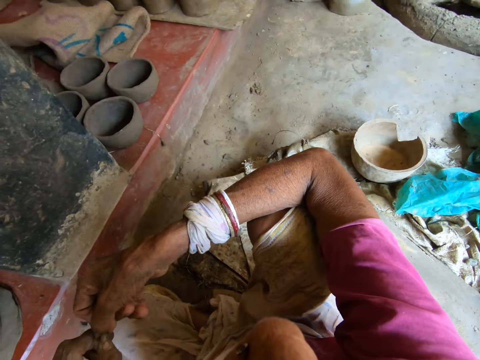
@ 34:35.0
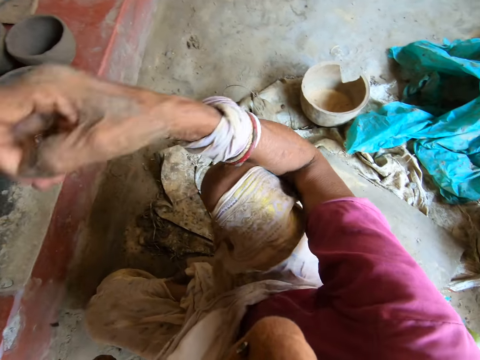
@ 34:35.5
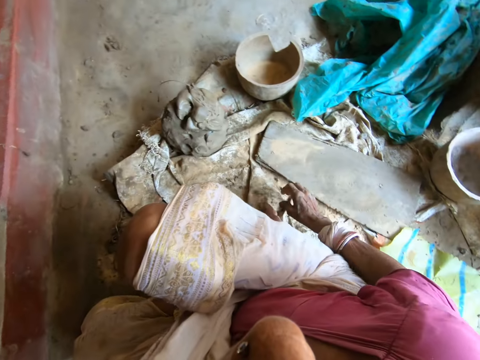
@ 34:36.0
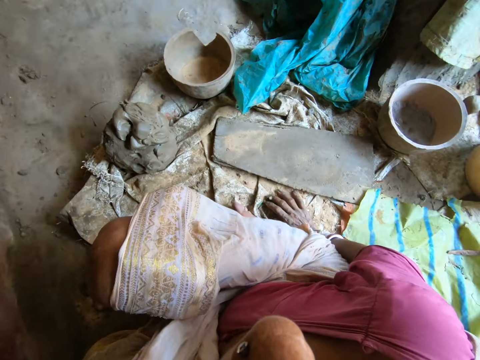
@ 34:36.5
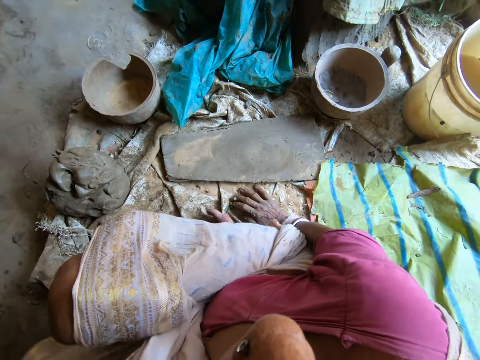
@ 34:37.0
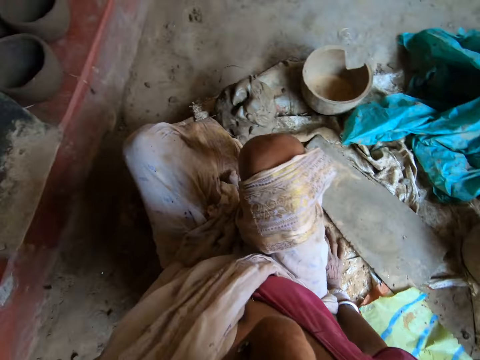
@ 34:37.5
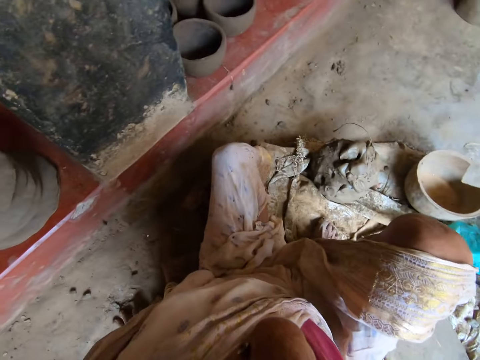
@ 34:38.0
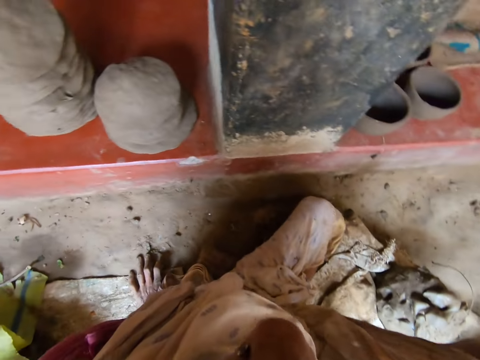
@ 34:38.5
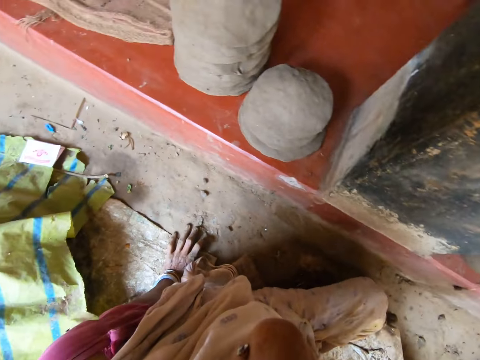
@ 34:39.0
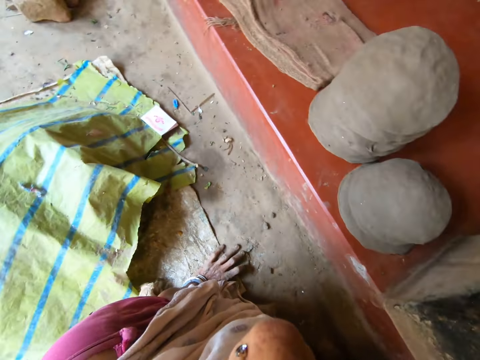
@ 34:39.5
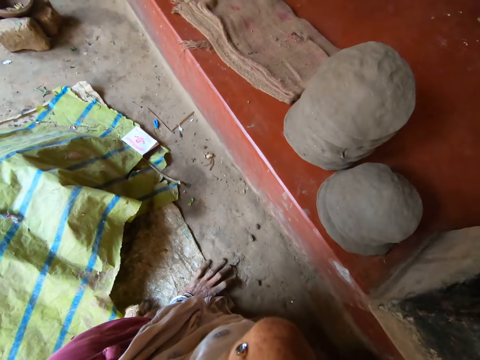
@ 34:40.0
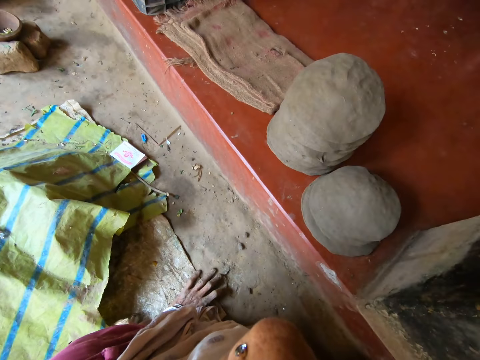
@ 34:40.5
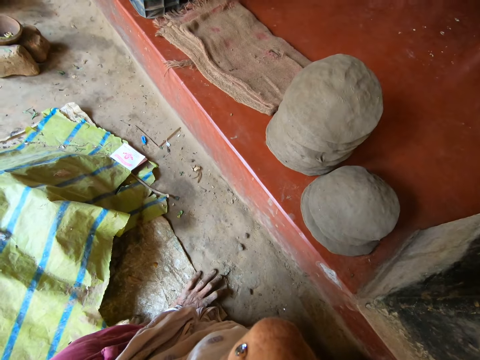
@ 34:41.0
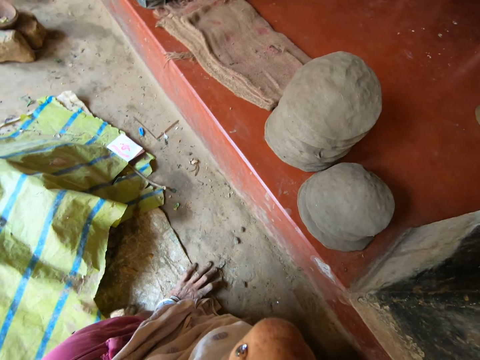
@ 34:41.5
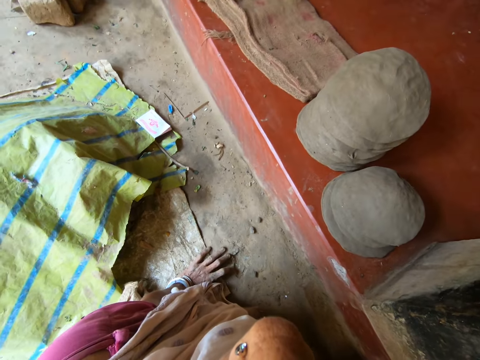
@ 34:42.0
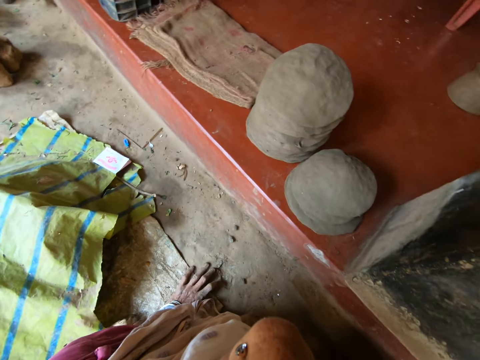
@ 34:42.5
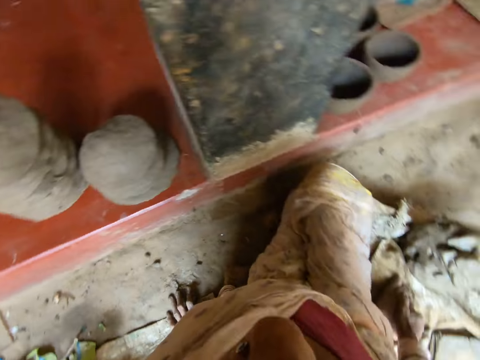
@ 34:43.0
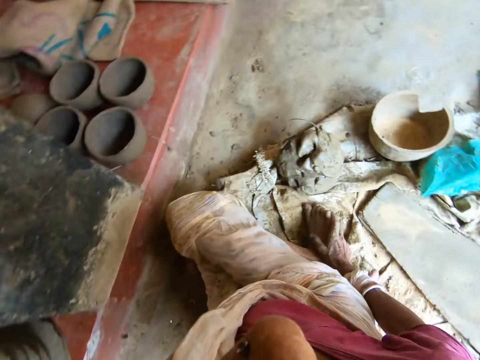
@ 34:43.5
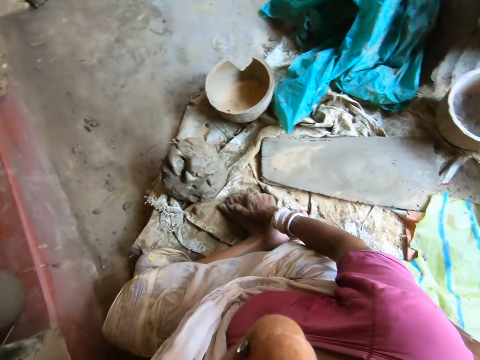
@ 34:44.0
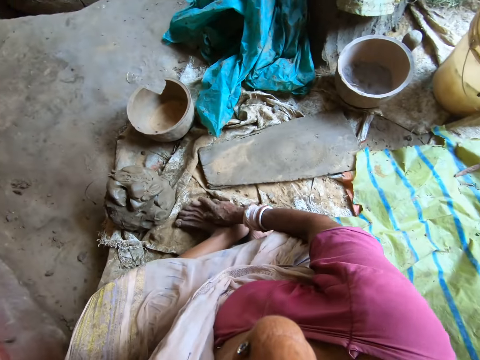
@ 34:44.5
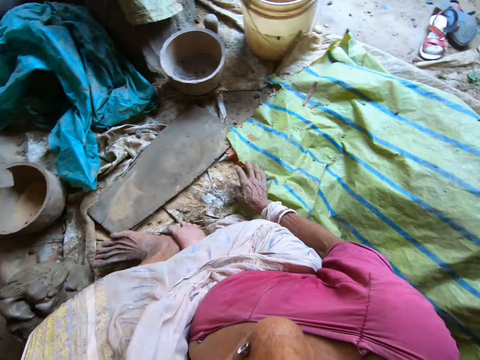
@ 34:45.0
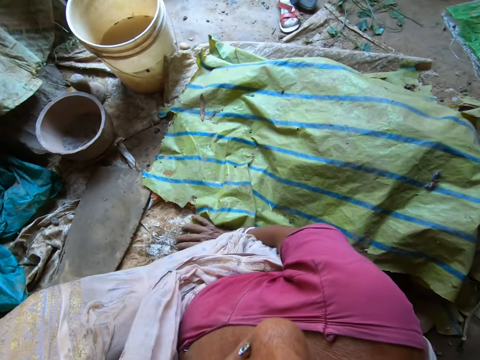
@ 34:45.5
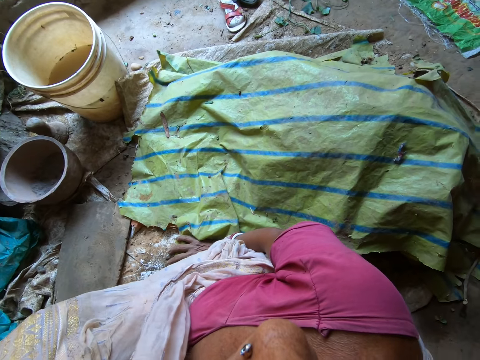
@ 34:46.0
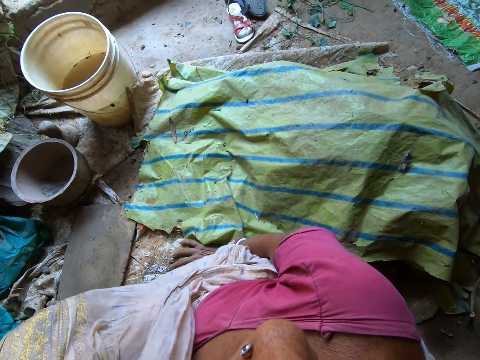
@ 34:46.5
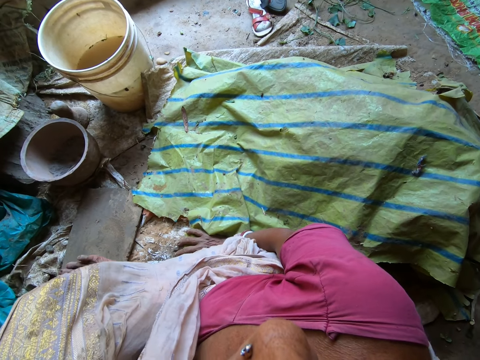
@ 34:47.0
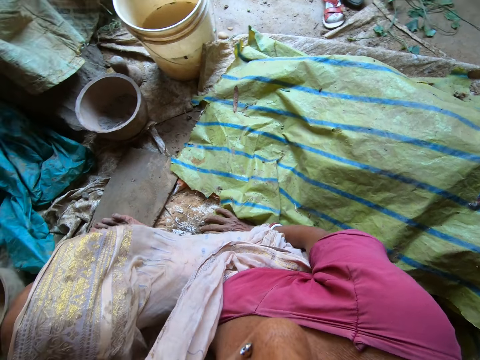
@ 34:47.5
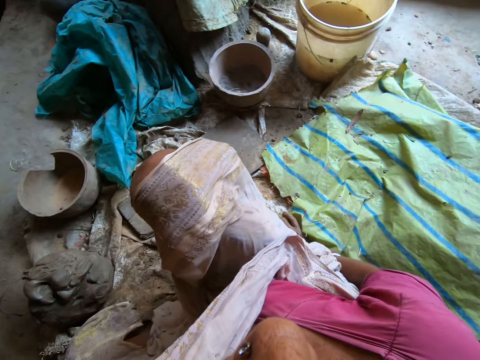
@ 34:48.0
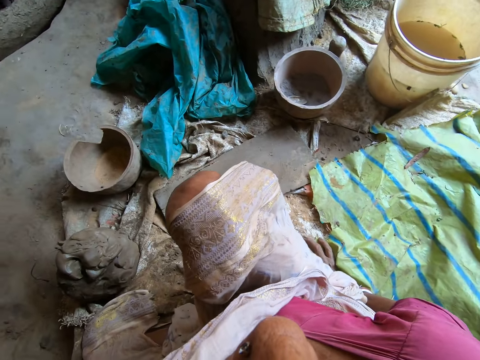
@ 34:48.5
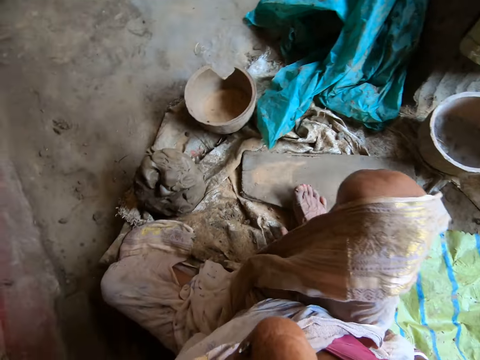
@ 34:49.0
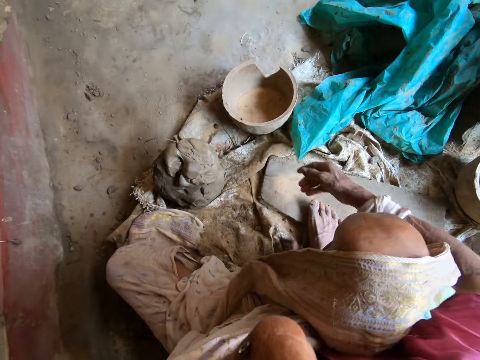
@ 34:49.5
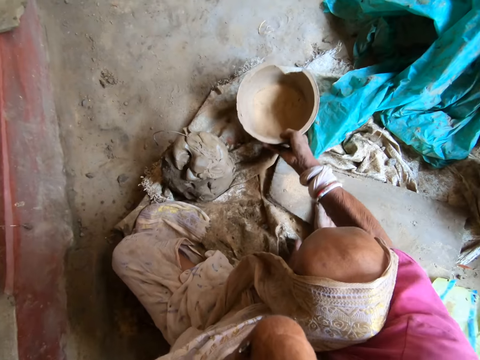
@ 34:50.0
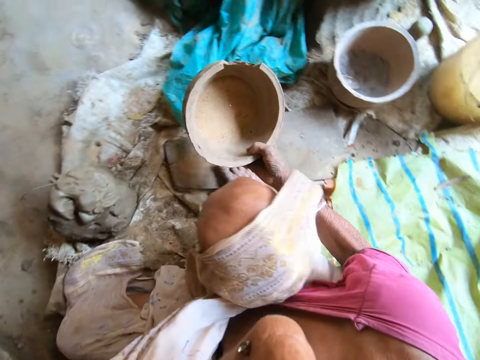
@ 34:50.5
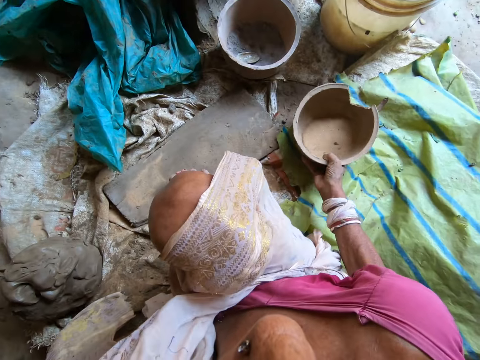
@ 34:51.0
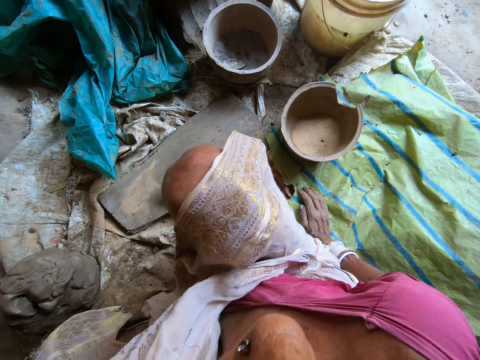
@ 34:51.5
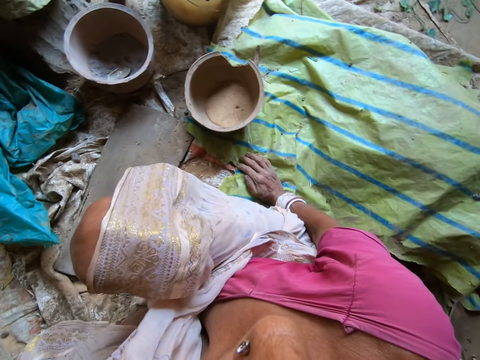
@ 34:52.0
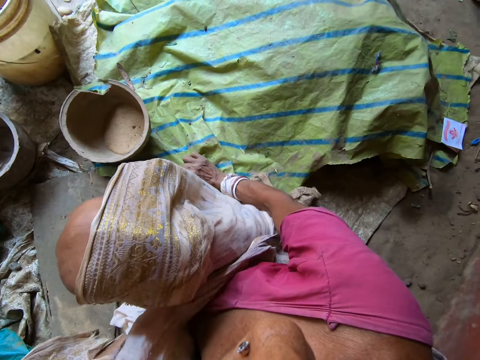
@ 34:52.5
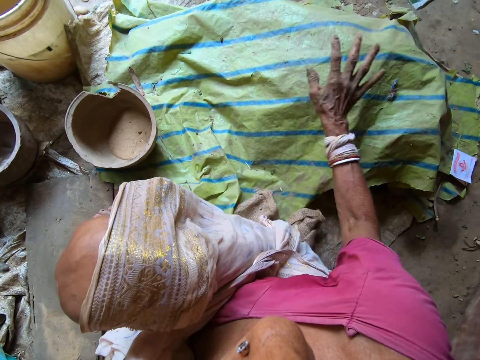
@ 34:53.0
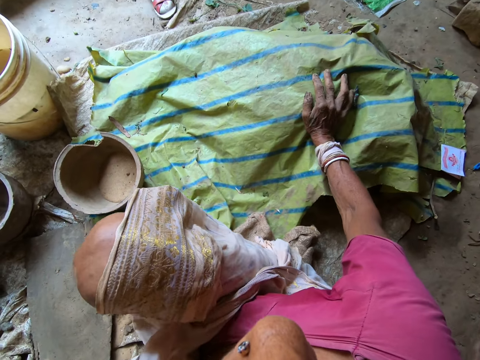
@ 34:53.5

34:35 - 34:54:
The camera wearer places her right hand on the ground. She wipes her leg. She picks the clay bowl from the ground with her right hand. She holds the pot. She drops the clay bowl containing powdered clay on the ground with her right hand. She places her right hand on the ground, removes her right hand from the ground, and places her right hand on the ground.

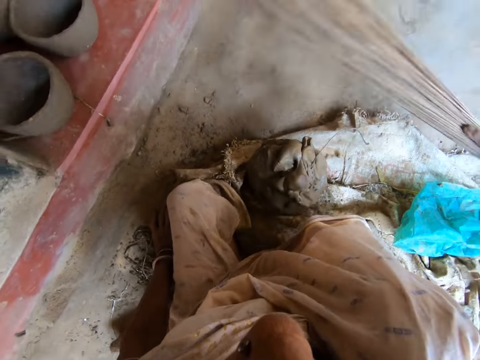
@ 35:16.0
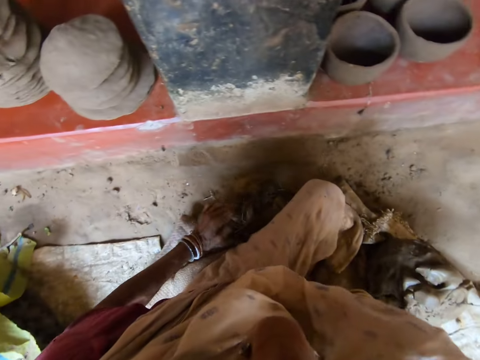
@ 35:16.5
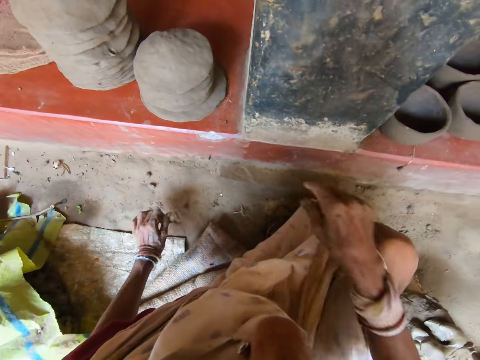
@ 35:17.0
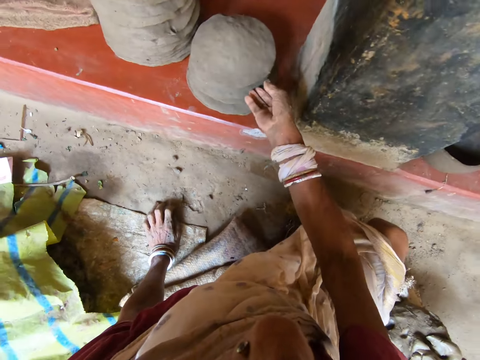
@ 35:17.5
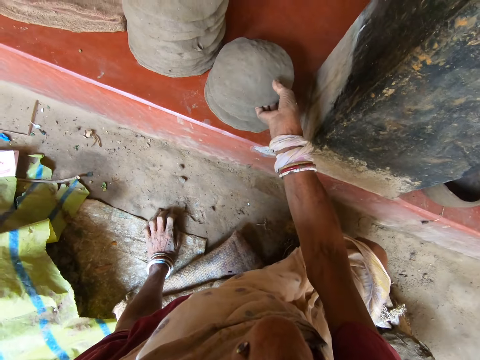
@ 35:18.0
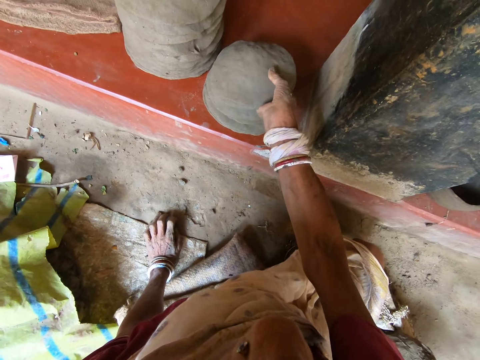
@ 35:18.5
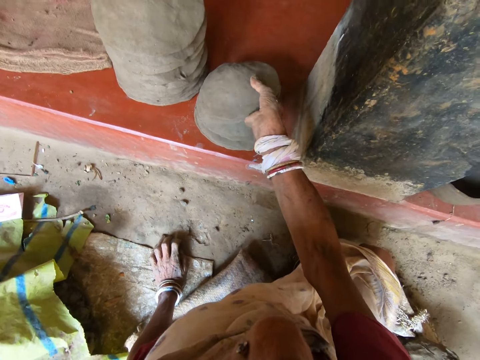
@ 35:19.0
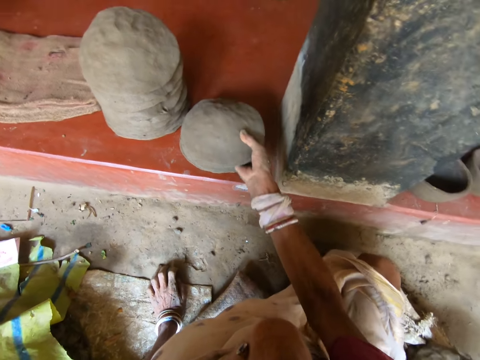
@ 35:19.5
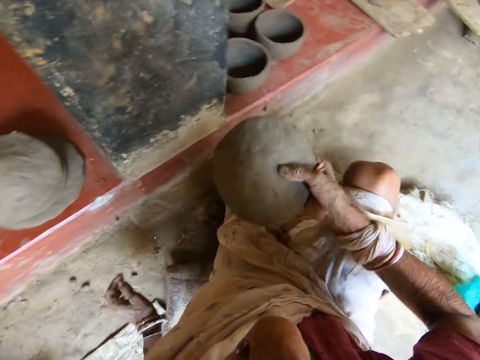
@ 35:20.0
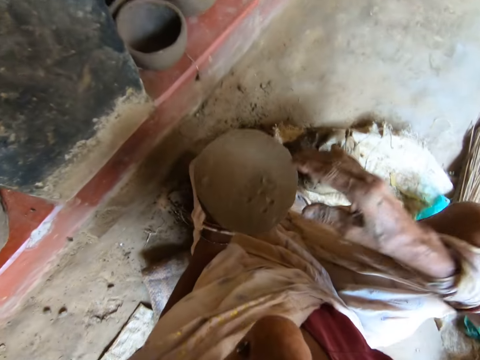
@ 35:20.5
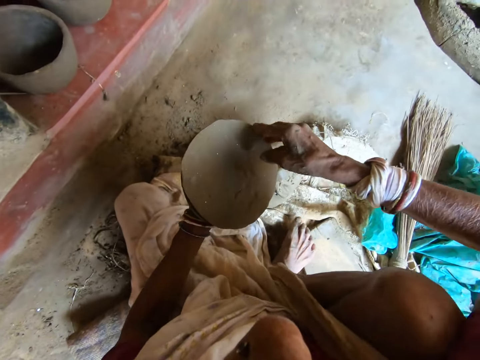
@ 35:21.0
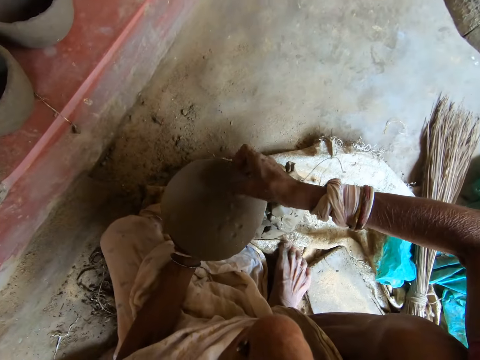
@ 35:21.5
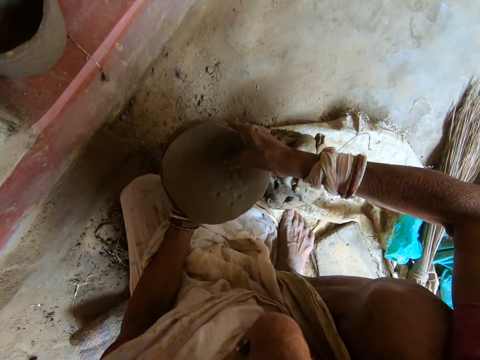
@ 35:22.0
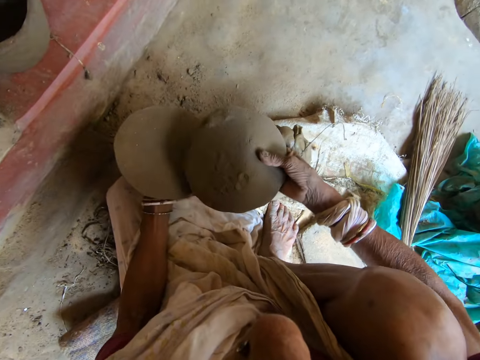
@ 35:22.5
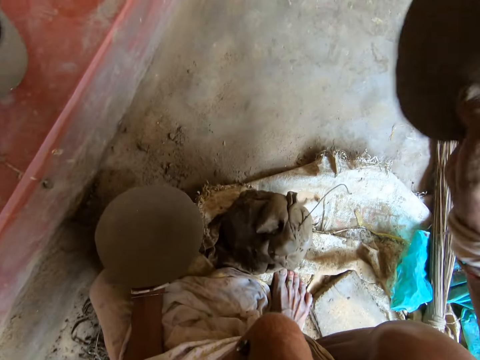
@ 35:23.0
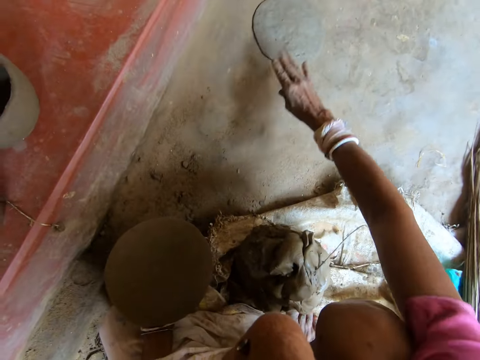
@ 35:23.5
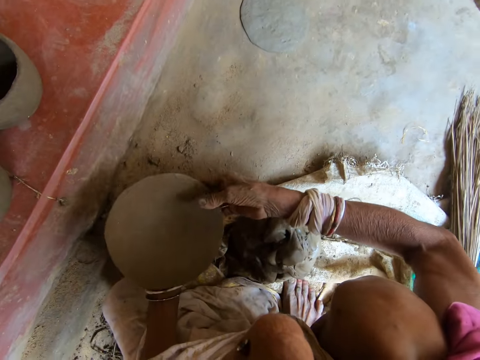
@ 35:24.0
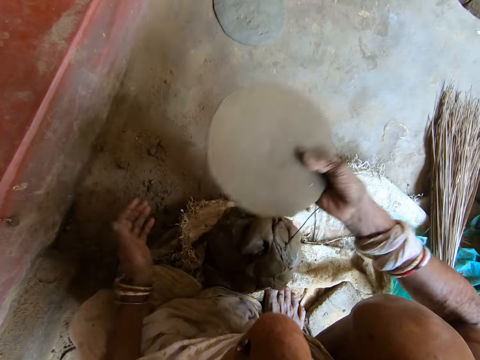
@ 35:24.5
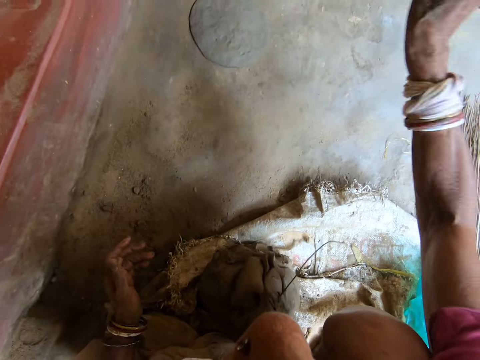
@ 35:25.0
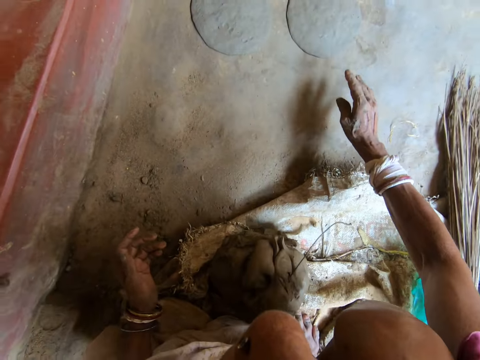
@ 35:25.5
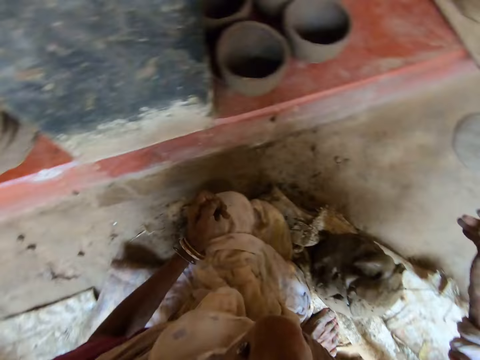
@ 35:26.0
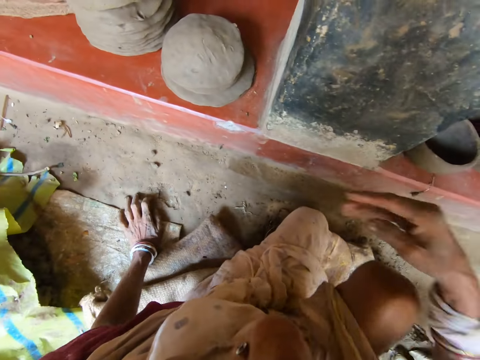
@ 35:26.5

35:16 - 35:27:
The camera wearer drops the broom. She picks two flattened clay or craft clay covers from a pile of flattened clay on the concrete elevation with her right hand. She passes the two flattened clay to her left hand. She turns the craft clay cover. She picks the flattened clay from her left hand with her right hand. She separates the craft clay cover. She drops the flattened clay on the ground with her right hand. She picks the flattened clay from her left hand with her right hand and drops the flattened clay on the ground with her right hand.
